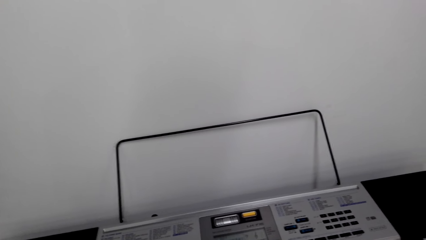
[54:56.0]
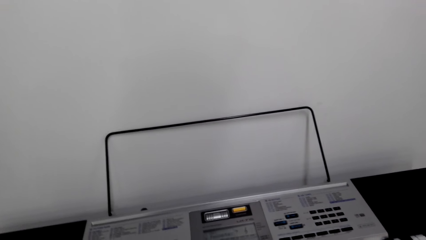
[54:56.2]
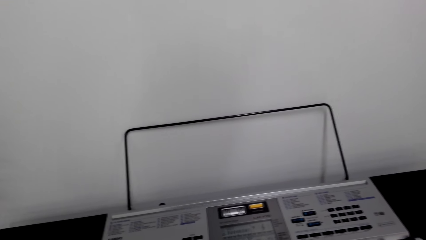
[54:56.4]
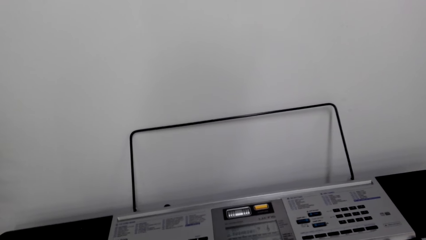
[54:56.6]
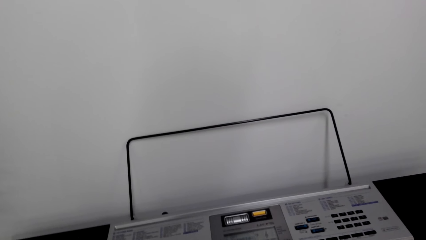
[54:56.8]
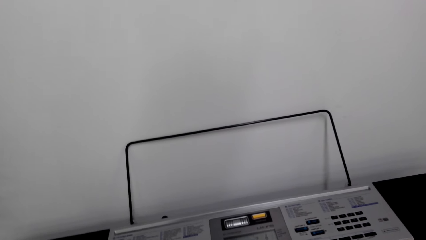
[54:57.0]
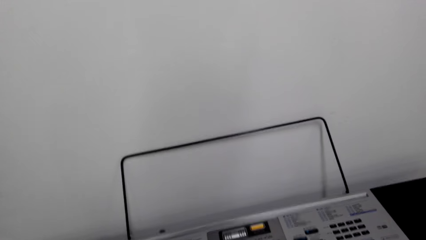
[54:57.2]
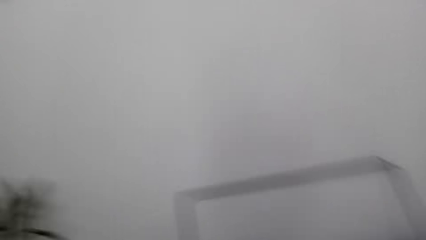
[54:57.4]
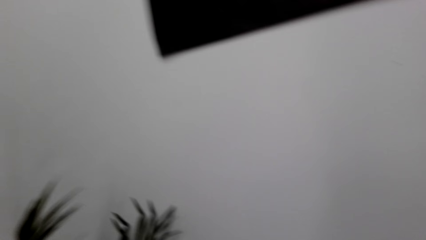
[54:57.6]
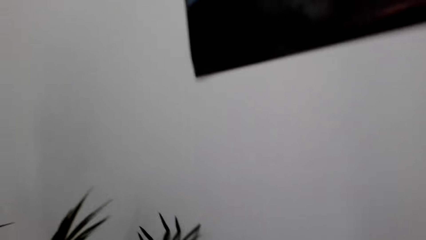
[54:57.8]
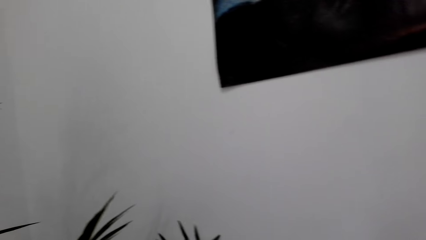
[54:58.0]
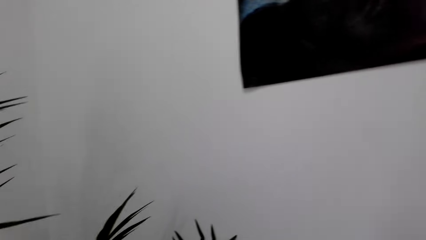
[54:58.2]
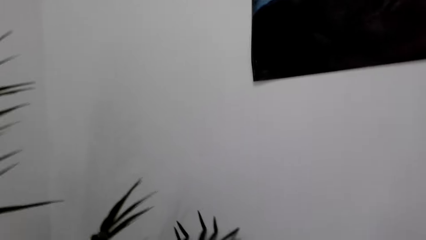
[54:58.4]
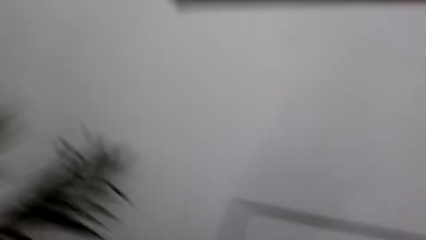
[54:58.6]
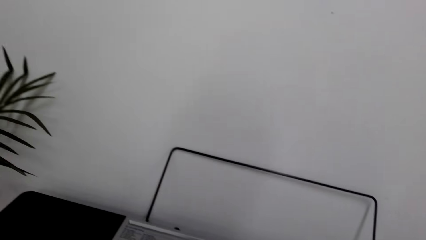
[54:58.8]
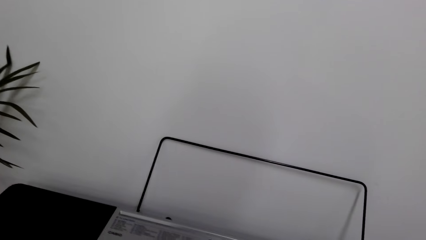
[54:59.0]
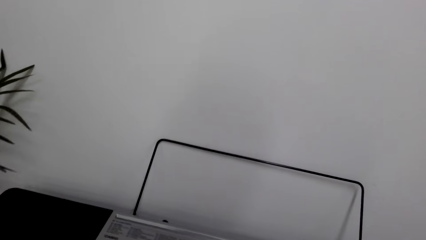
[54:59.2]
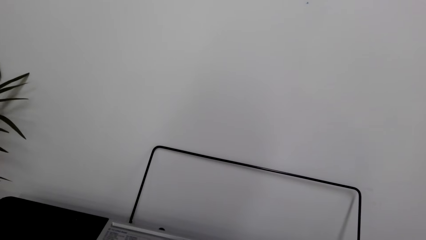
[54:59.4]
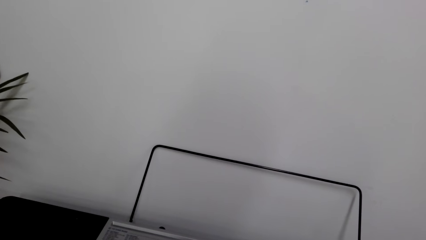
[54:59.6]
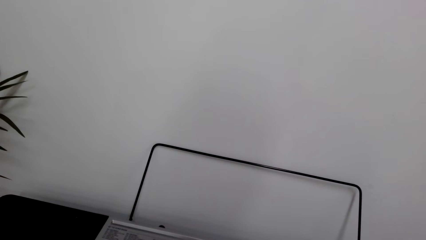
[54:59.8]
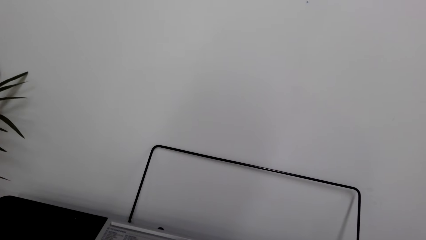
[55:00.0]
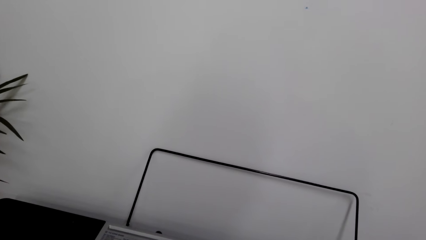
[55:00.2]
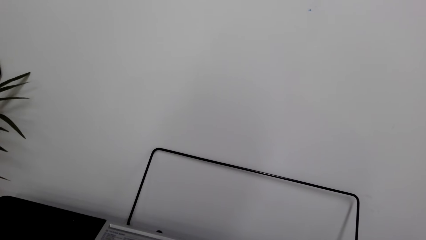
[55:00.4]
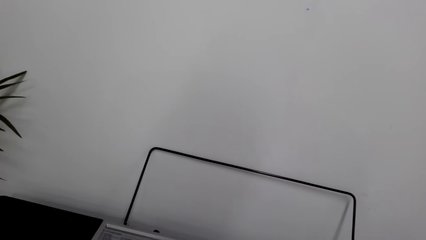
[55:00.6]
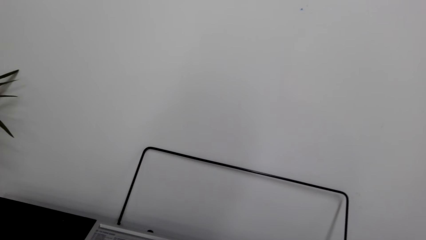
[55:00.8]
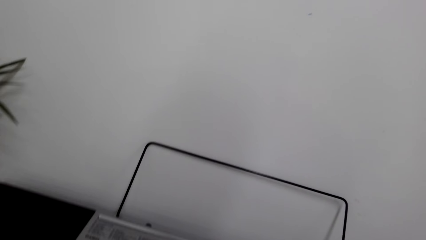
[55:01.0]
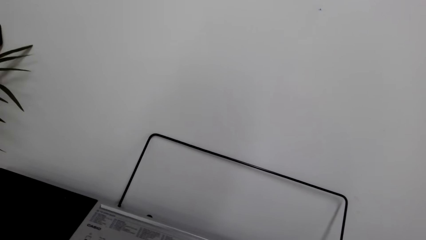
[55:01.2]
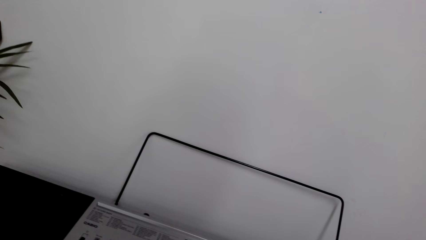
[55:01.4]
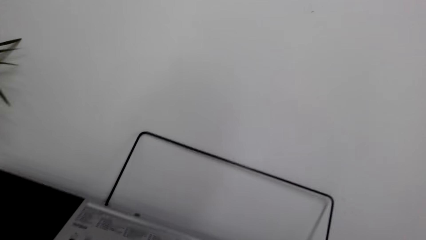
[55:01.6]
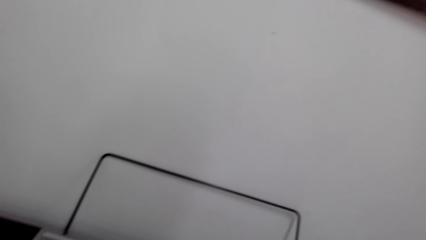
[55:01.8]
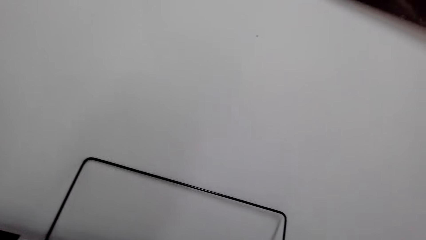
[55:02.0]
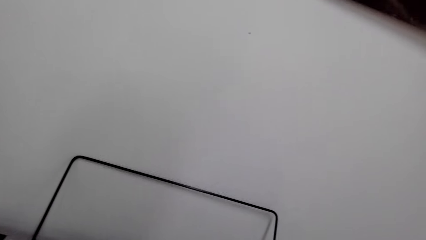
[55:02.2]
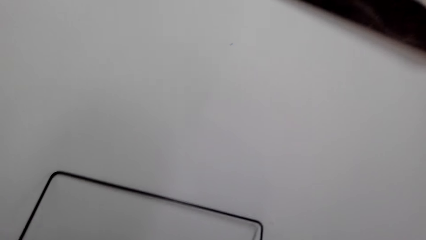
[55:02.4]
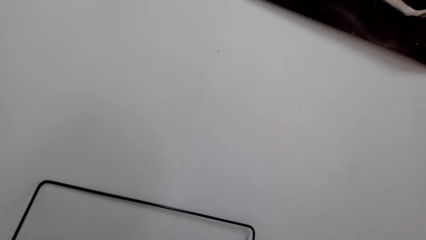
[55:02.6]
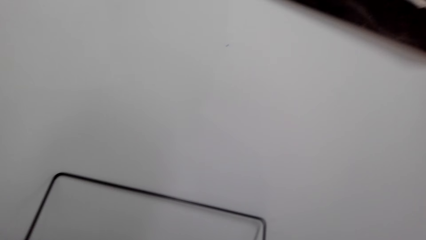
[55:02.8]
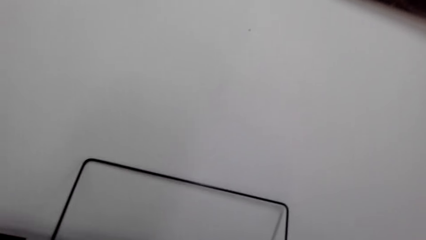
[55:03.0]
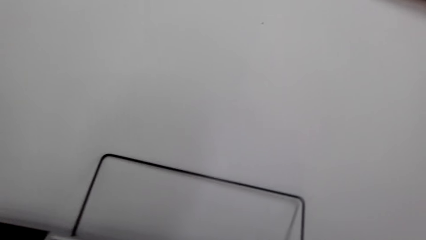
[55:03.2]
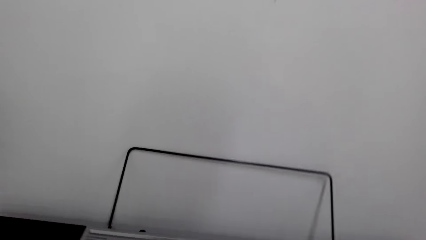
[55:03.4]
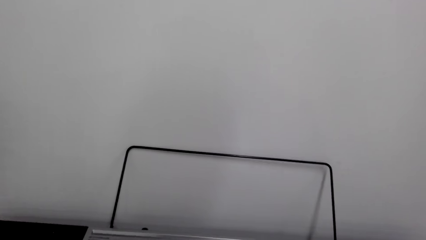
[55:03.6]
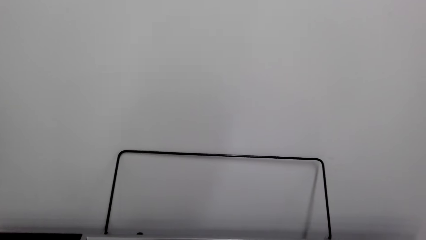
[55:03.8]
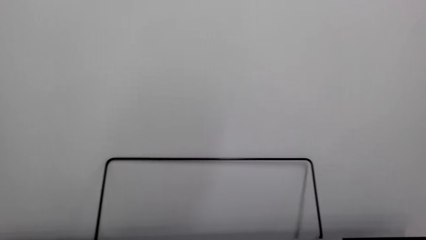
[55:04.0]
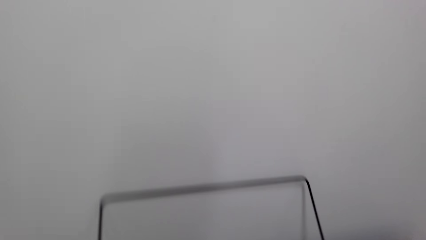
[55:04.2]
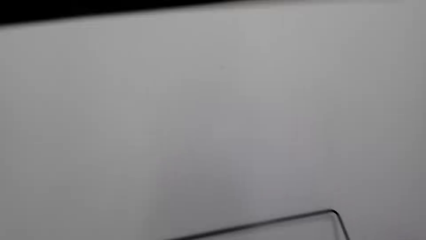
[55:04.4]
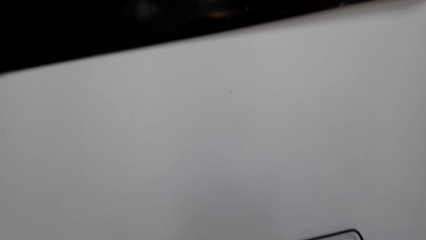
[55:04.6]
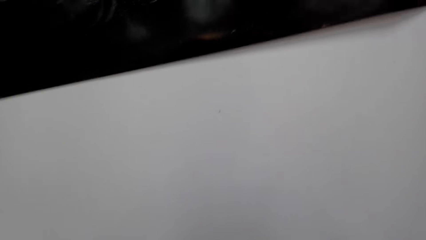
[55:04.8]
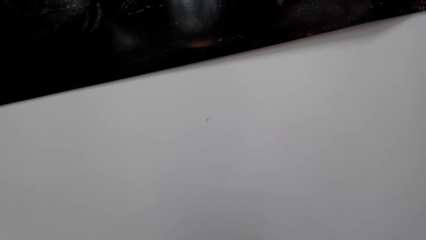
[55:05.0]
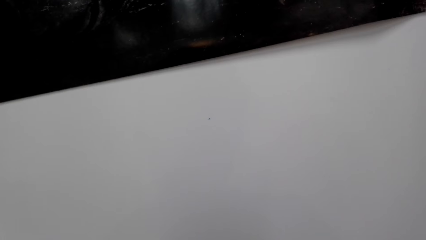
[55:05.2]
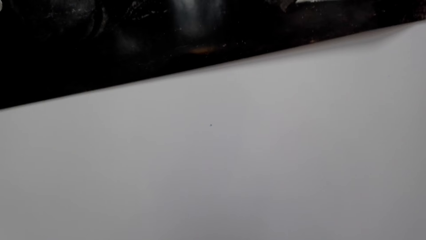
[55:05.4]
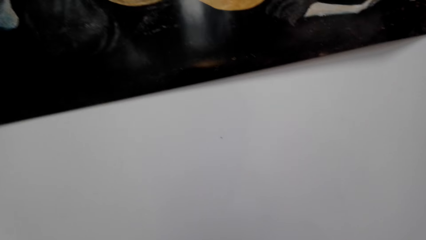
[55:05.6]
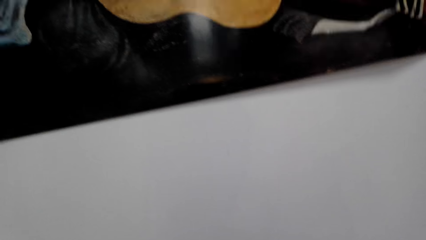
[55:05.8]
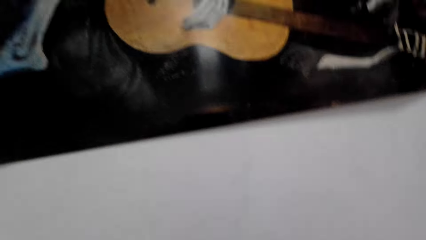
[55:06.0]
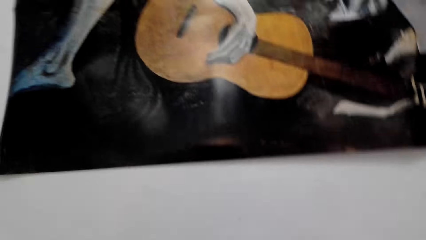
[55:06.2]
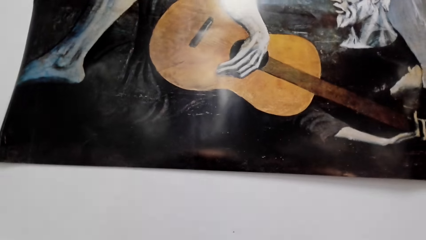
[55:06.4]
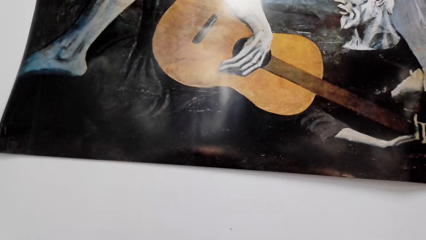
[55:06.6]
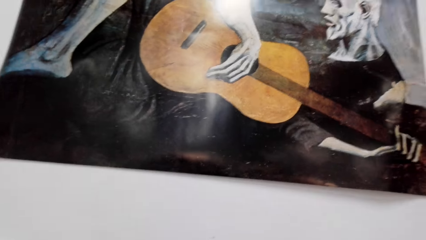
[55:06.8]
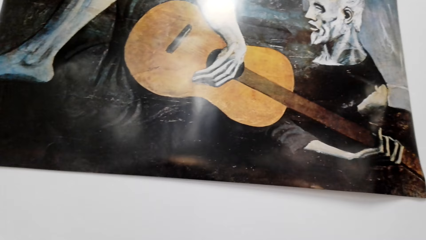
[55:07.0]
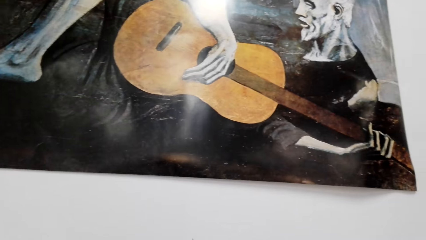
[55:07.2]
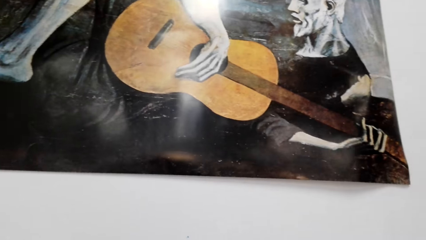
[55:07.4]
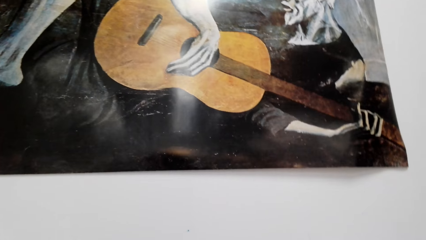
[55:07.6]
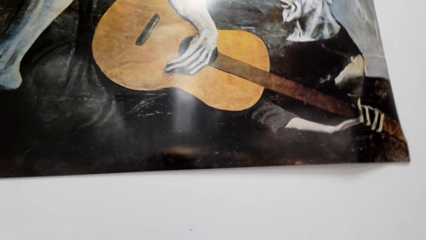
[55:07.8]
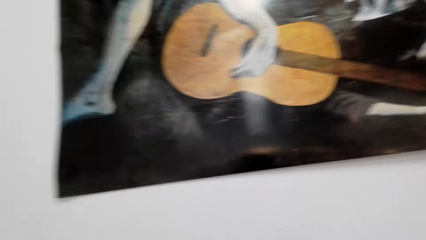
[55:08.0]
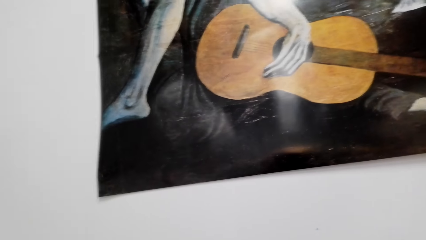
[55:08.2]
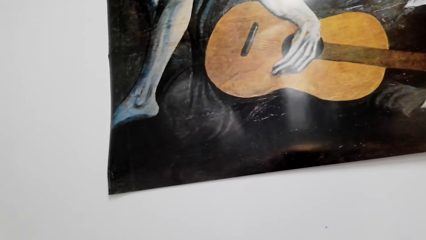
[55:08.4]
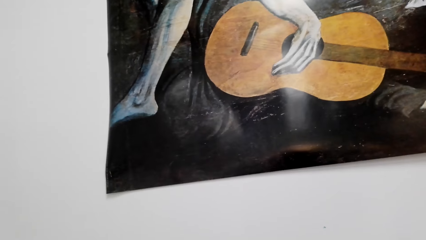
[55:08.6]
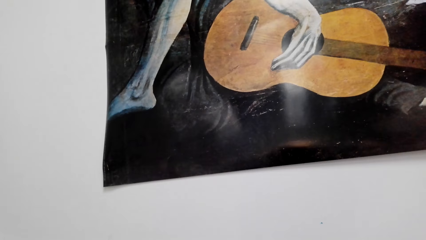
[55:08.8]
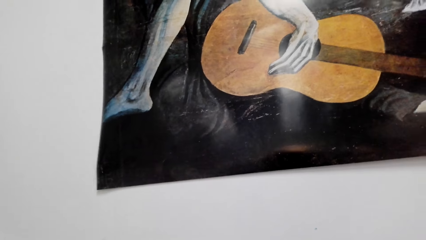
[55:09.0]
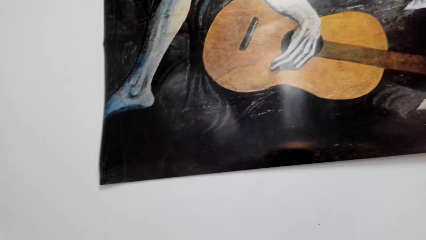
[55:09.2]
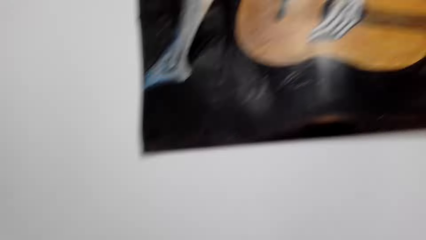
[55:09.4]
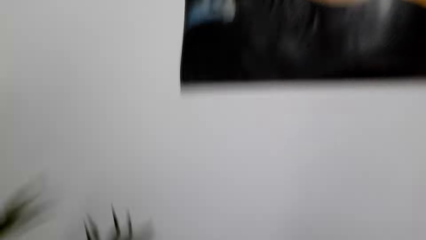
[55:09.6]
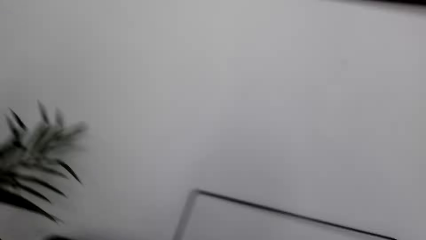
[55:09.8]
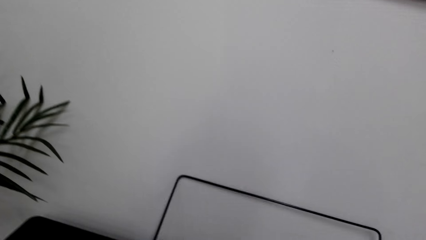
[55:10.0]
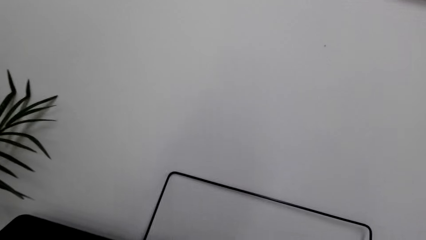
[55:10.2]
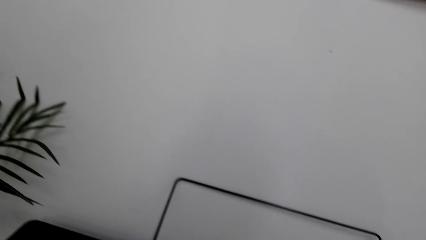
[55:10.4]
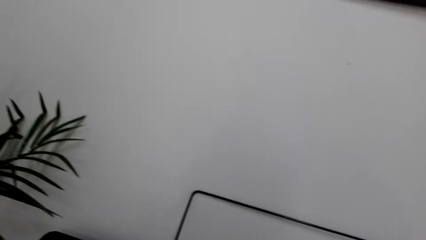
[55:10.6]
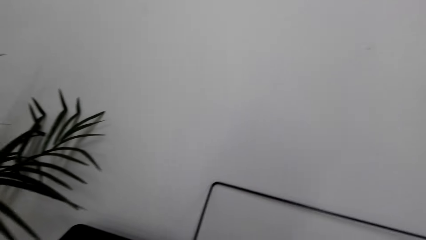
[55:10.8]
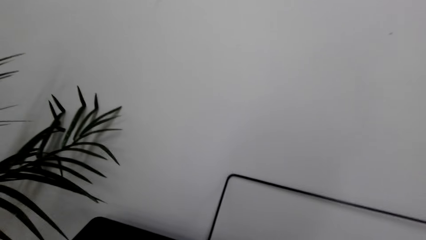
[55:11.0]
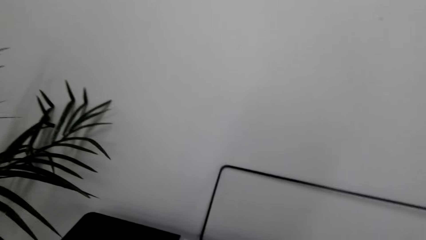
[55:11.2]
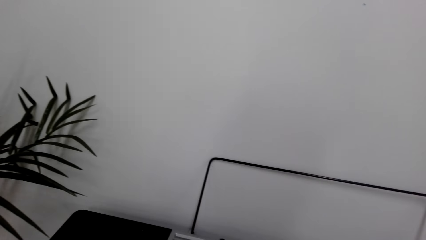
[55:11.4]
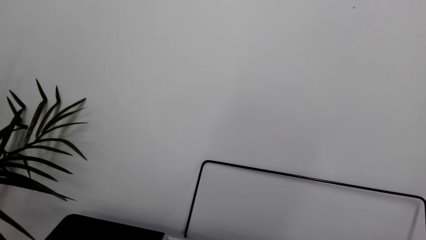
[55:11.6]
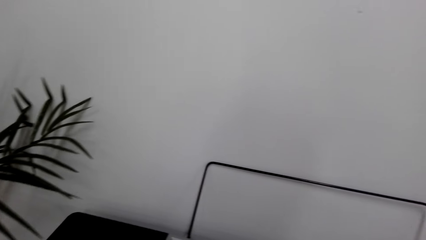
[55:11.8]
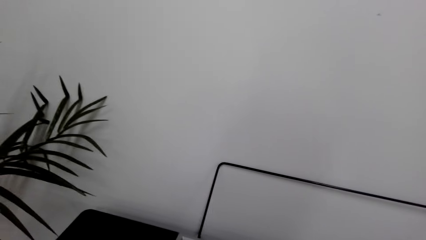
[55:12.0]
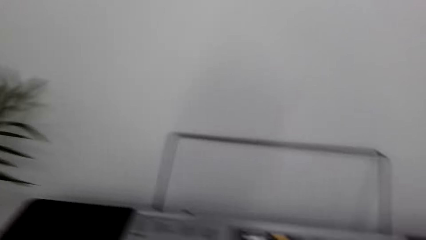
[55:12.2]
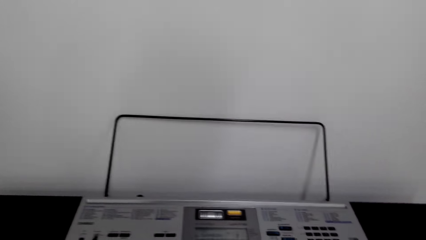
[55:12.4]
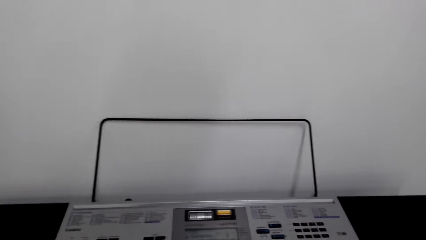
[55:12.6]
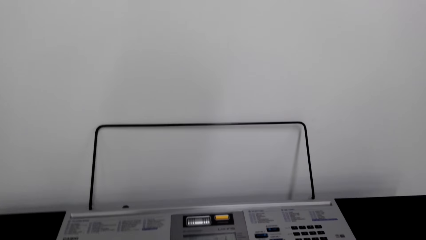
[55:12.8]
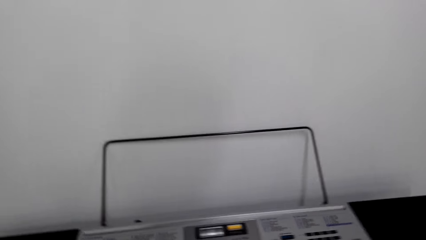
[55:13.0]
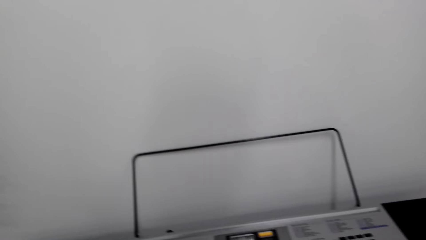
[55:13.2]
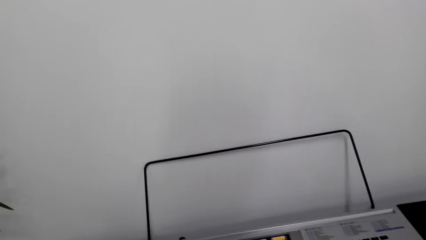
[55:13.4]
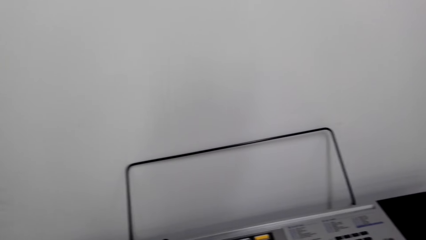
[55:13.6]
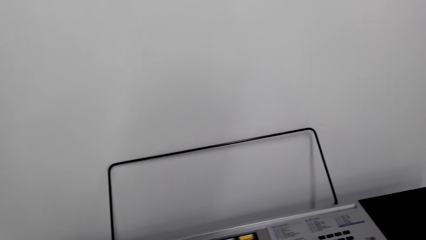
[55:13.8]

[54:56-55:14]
The camera wearer looks around. They operate the keyboard. They look around. They do something.
